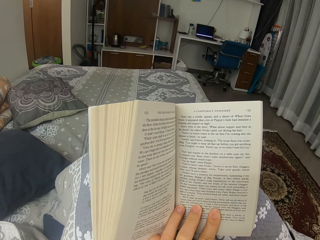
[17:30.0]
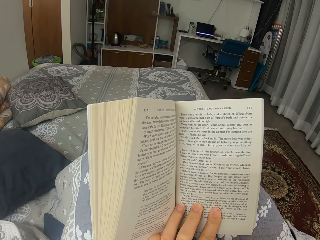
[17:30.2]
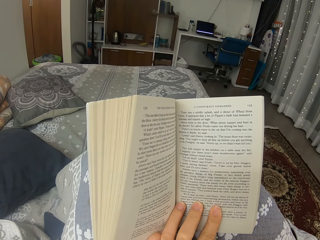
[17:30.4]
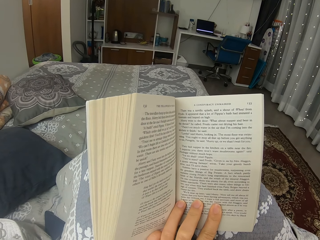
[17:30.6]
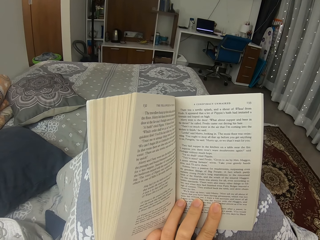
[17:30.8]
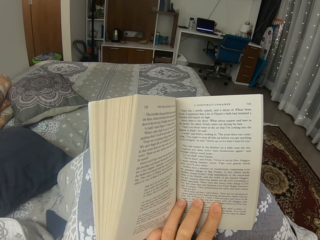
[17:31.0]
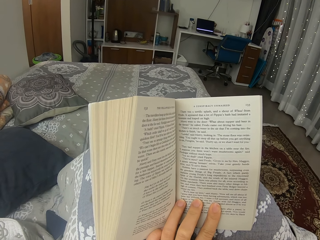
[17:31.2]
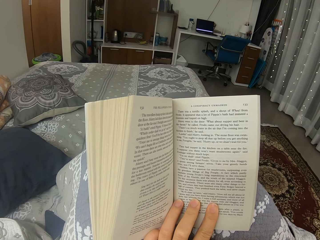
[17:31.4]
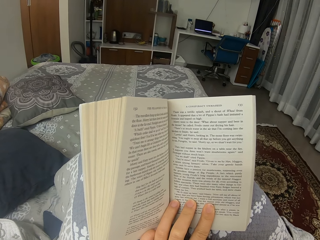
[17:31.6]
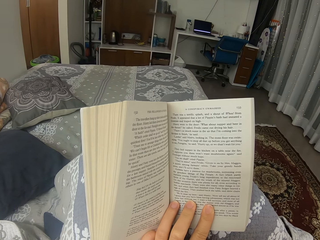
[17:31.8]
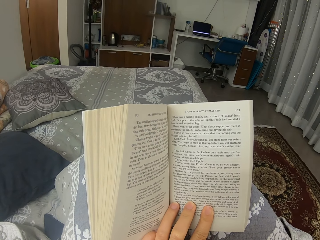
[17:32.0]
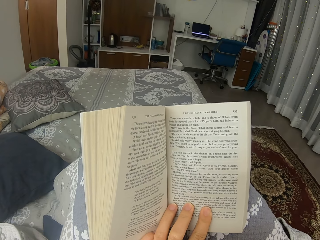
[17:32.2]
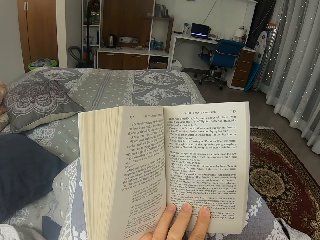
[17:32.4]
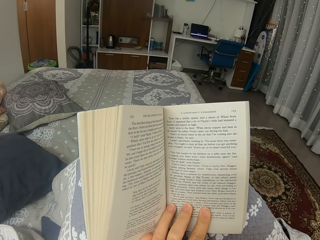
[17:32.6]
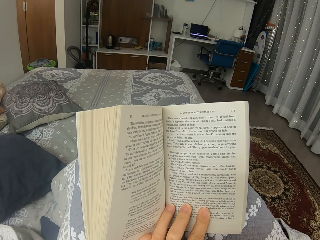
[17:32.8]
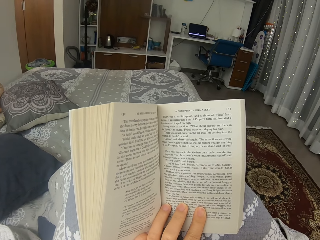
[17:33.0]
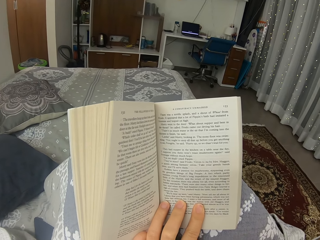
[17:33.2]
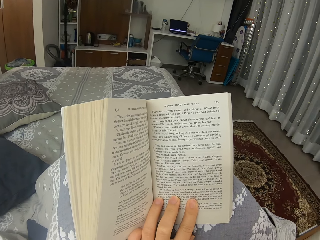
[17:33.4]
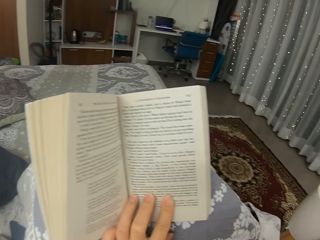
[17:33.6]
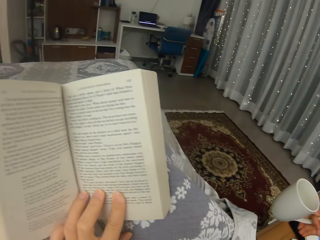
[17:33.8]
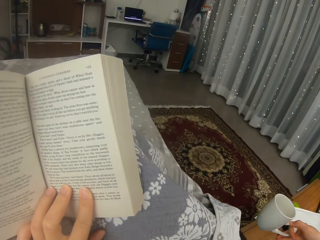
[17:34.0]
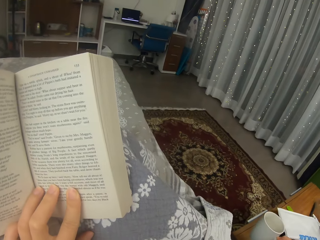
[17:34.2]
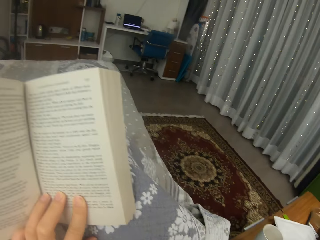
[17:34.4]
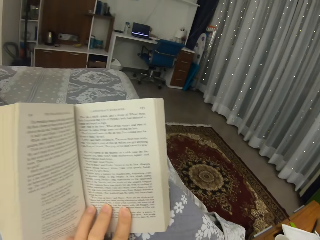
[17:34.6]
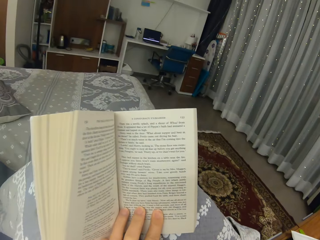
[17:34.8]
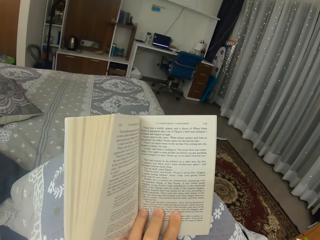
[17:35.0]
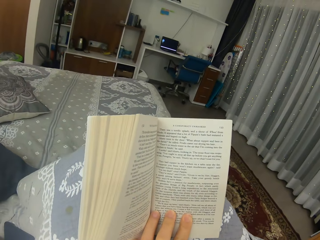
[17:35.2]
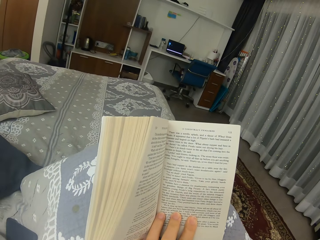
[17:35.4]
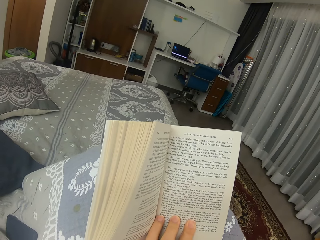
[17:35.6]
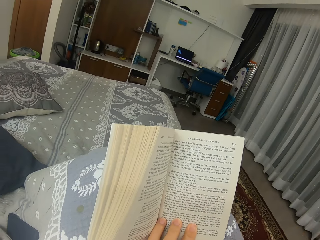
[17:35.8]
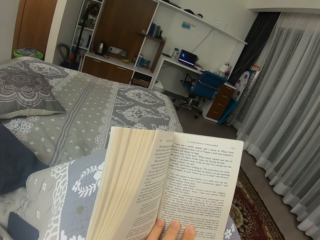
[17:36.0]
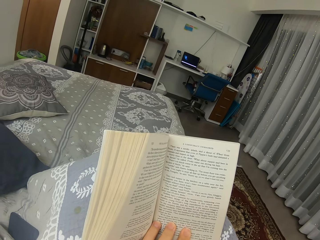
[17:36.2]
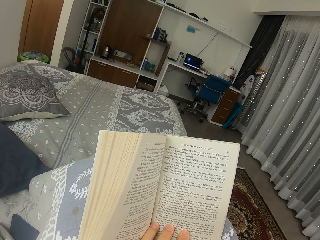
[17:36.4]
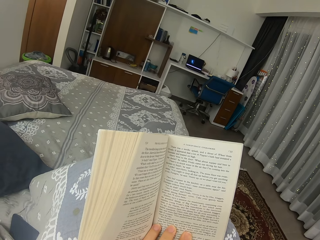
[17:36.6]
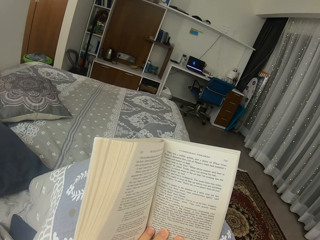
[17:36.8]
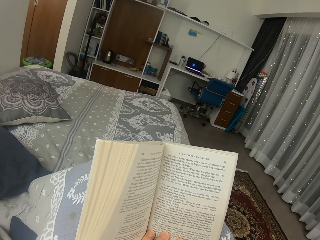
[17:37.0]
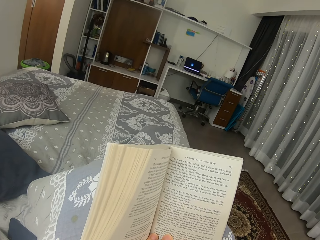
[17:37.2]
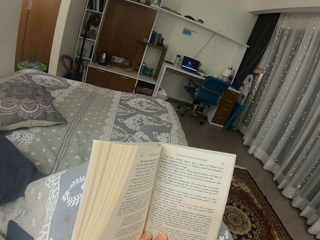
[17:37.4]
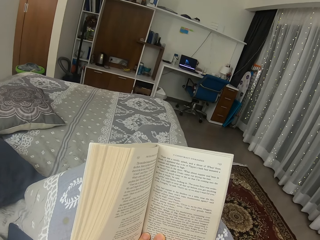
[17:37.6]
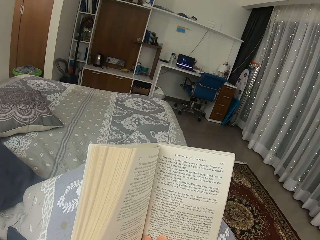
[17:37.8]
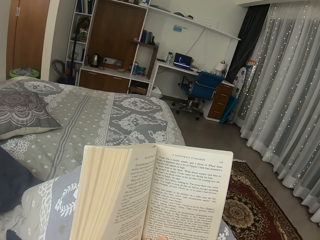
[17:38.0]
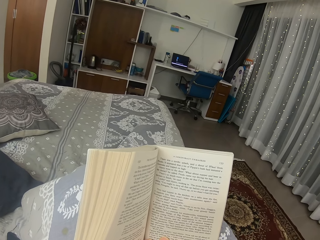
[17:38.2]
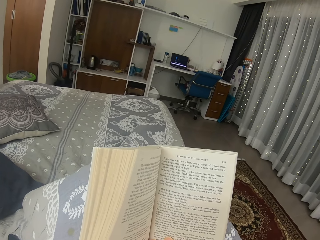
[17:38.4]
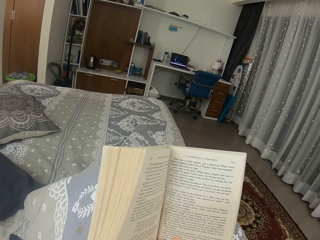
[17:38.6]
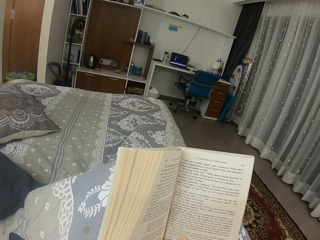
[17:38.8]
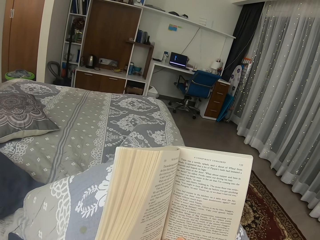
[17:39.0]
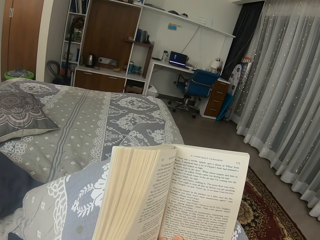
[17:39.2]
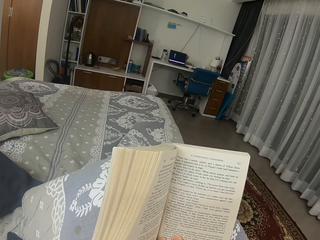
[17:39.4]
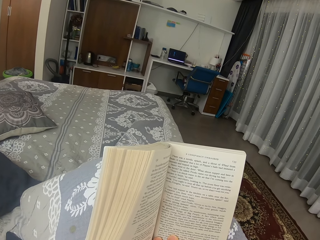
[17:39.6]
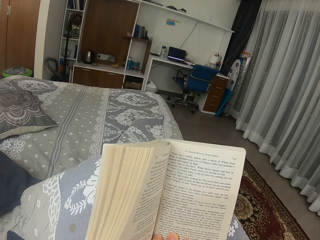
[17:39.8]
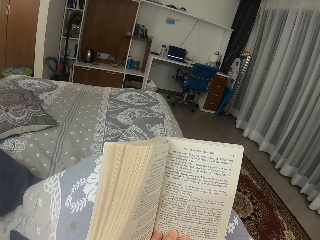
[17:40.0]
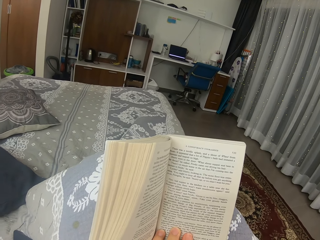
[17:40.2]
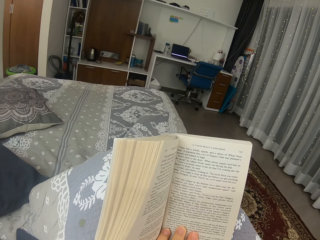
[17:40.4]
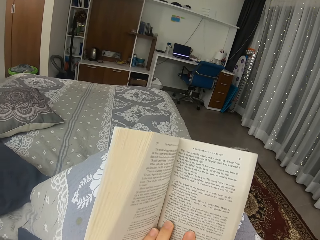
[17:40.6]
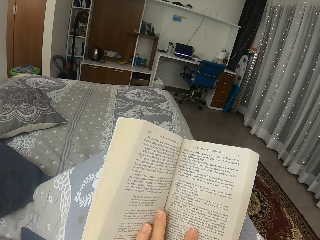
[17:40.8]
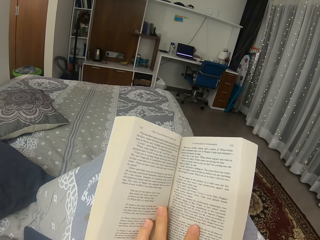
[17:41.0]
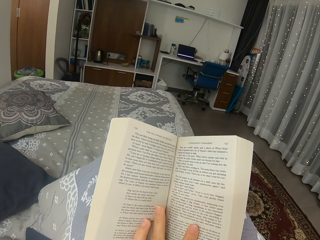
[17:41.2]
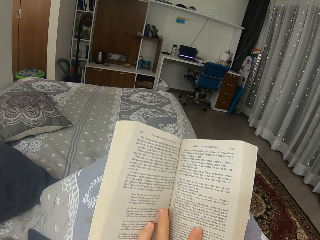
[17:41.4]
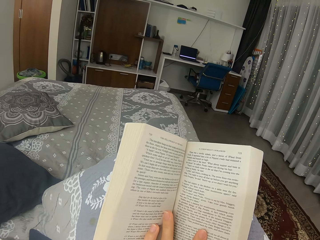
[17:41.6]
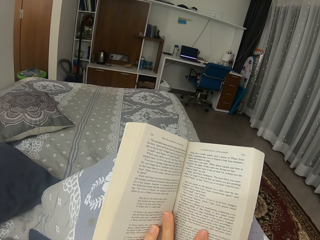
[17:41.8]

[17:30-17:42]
The camera wearer places the cup of tea on the table. They read a novel.

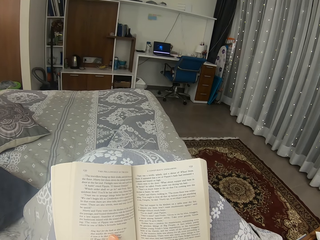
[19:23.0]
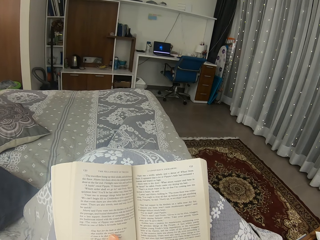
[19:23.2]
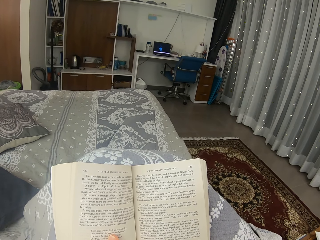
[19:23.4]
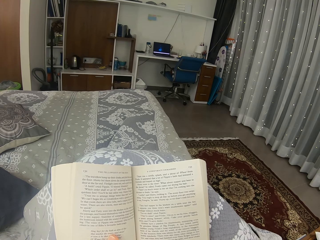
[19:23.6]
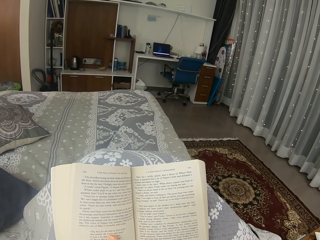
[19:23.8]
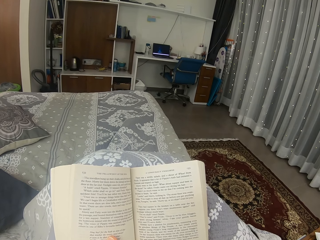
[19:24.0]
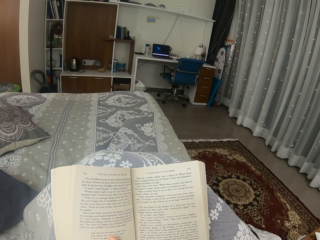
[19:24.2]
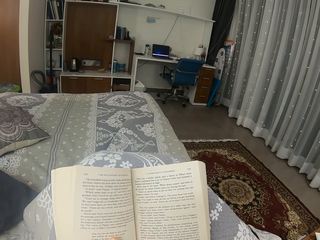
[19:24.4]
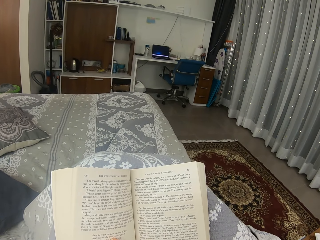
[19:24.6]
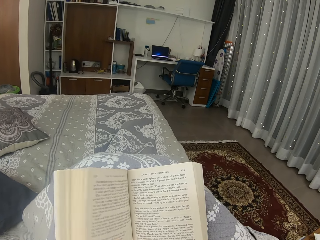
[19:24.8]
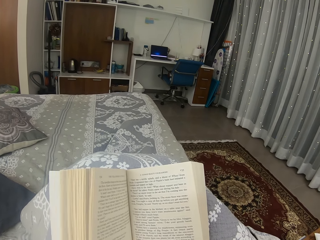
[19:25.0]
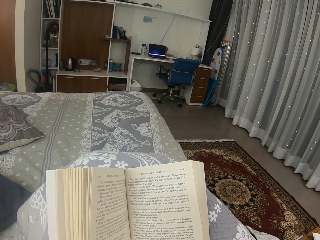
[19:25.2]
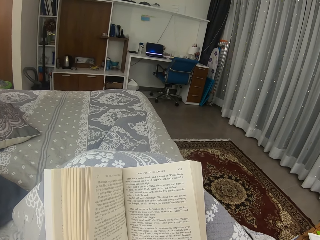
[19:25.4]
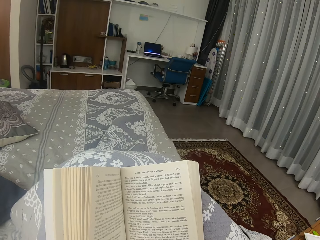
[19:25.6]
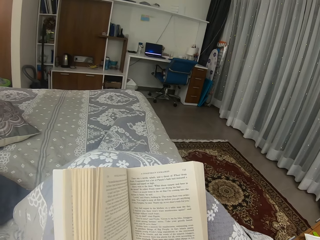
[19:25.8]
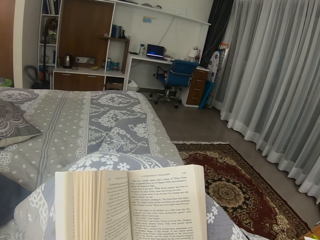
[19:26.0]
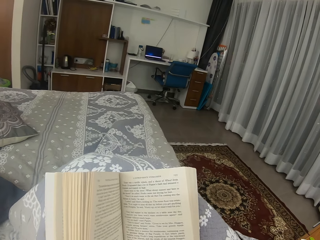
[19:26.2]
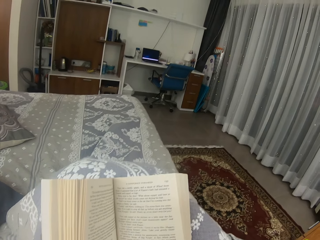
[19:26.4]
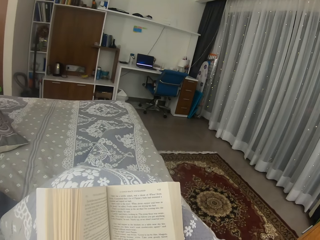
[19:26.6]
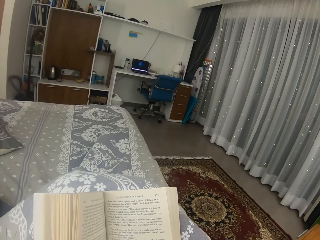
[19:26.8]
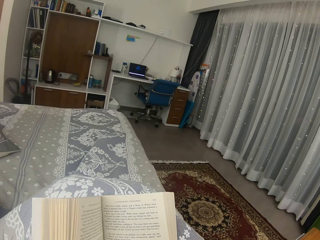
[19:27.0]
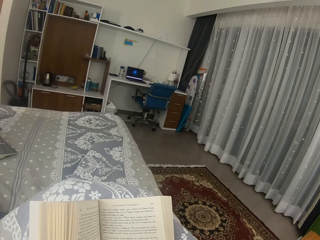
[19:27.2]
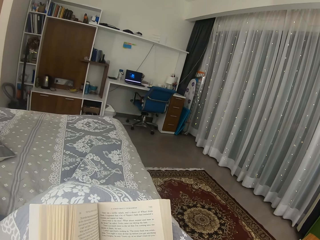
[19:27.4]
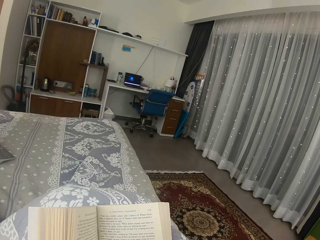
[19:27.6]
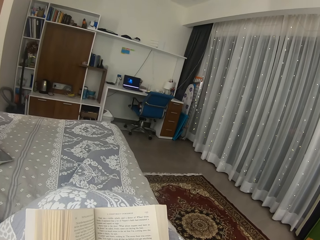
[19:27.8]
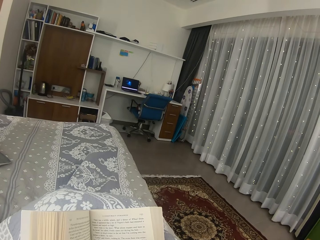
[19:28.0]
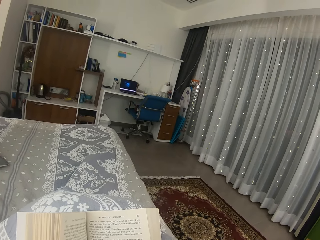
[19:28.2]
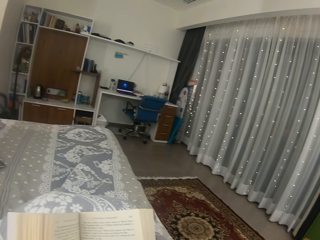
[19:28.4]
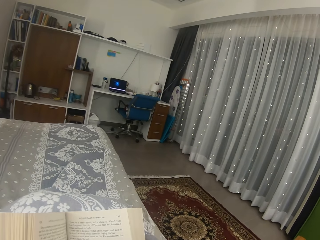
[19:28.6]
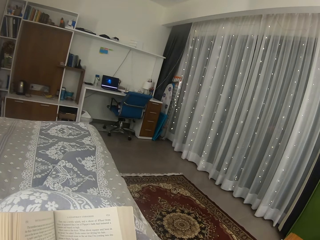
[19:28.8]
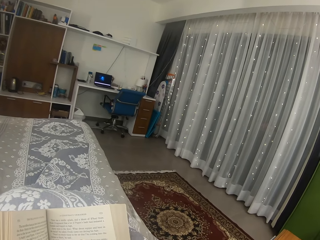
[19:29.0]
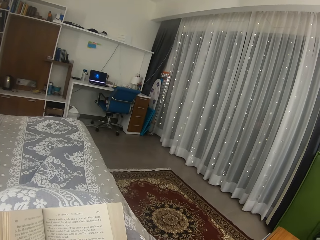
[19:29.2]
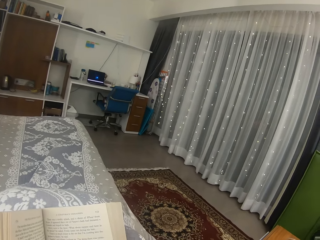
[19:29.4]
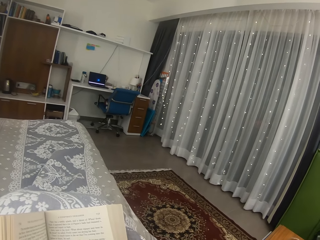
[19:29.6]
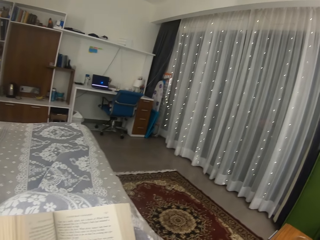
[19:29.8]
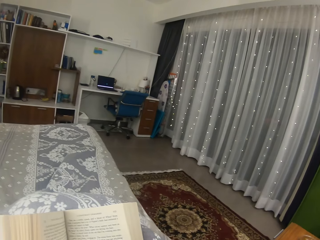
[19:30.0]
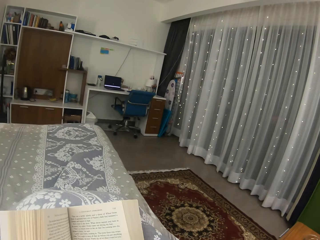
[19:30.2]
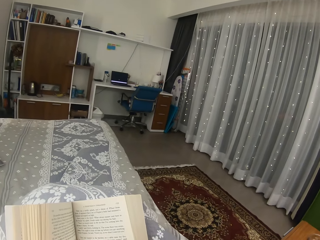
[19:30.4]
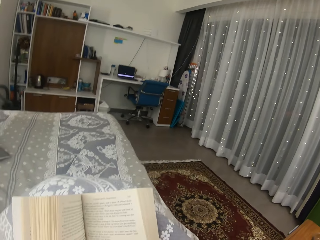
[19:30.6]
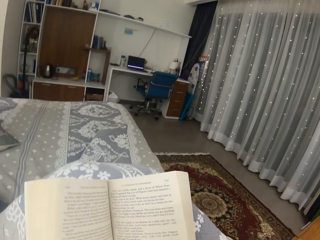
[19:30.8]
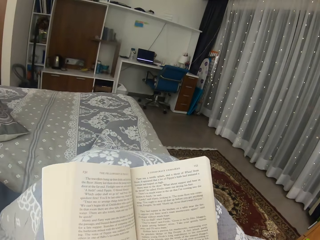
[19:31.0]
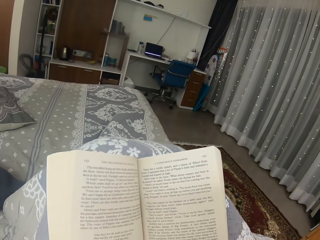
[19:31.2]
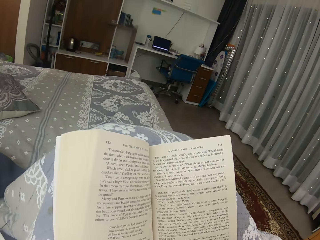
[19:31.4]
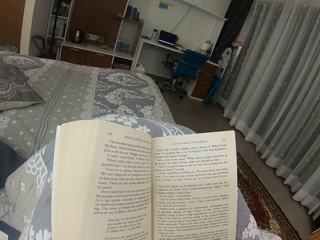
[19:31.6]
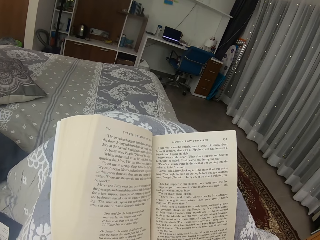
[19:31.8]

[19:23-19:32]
The camera wearer moves the book. They look around the room. They read the book.
